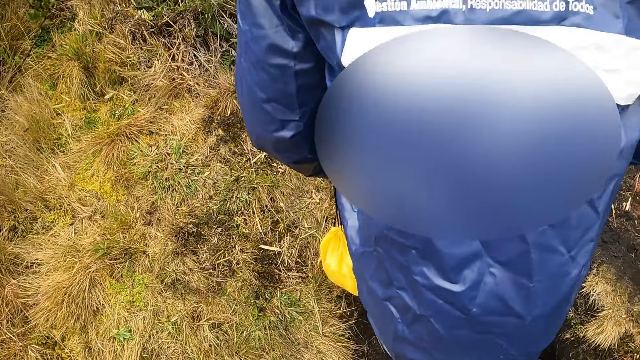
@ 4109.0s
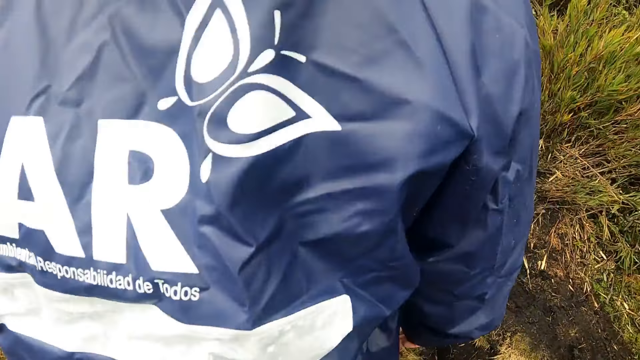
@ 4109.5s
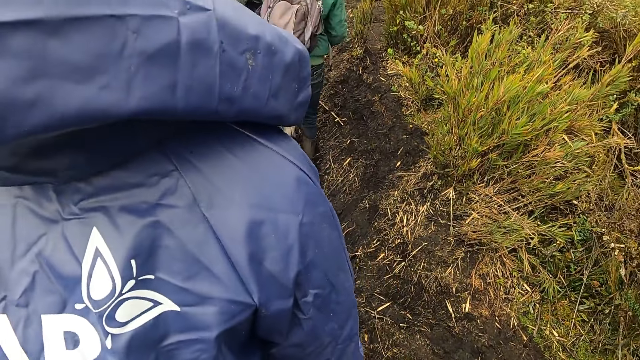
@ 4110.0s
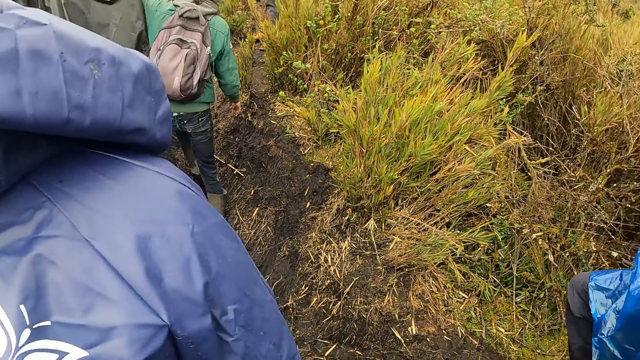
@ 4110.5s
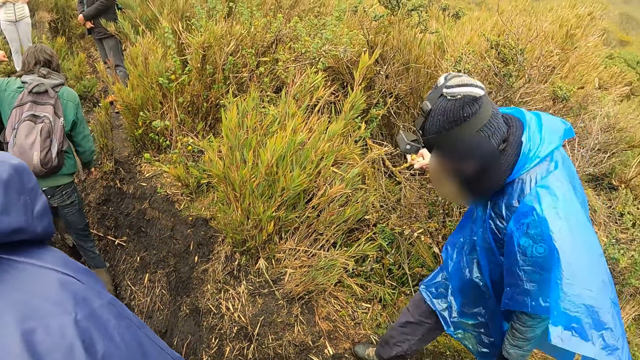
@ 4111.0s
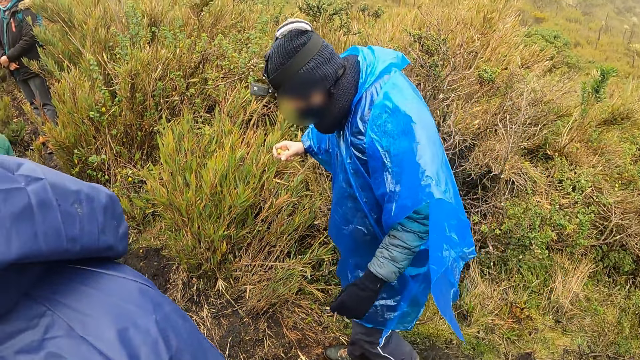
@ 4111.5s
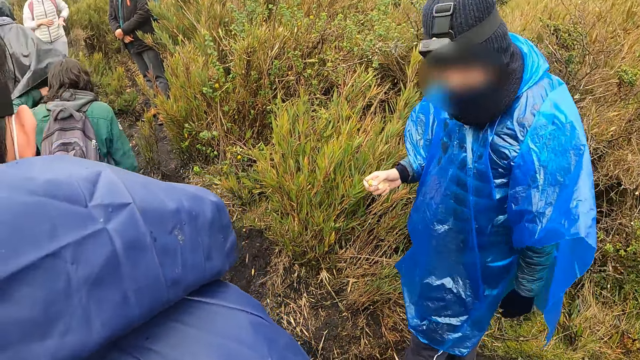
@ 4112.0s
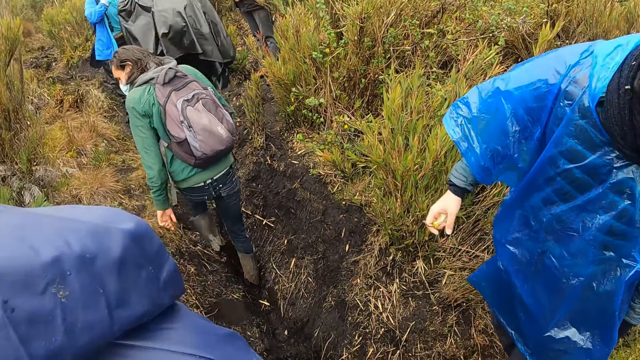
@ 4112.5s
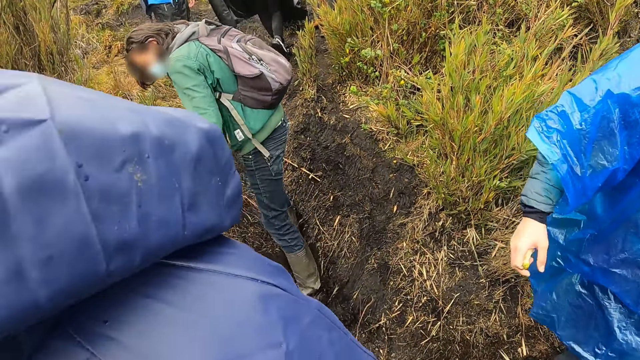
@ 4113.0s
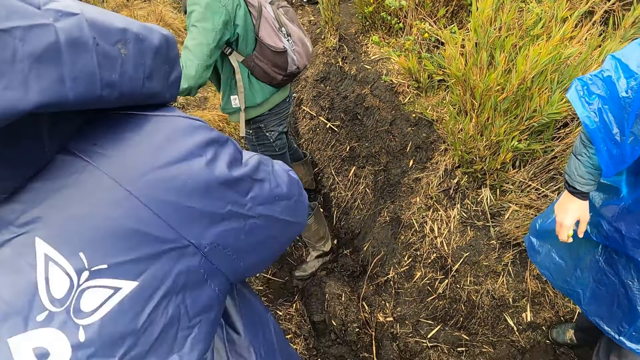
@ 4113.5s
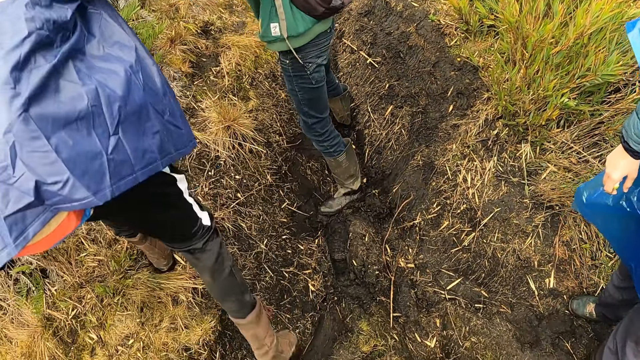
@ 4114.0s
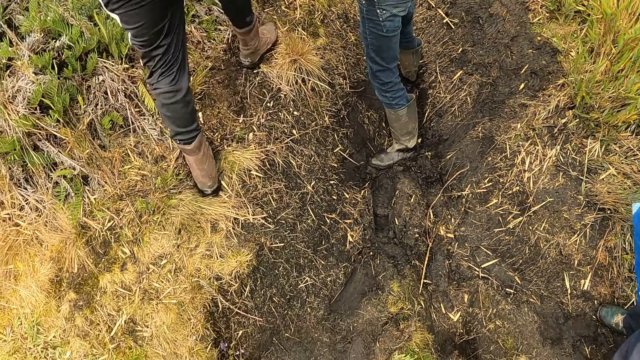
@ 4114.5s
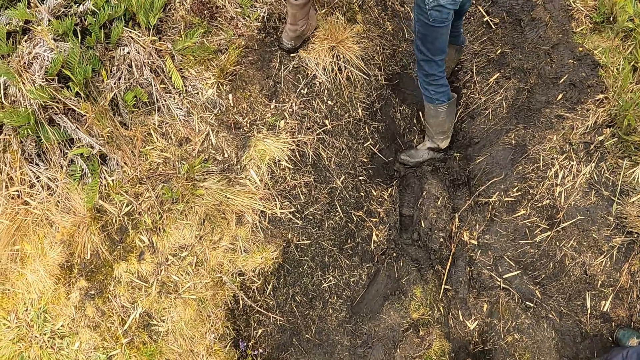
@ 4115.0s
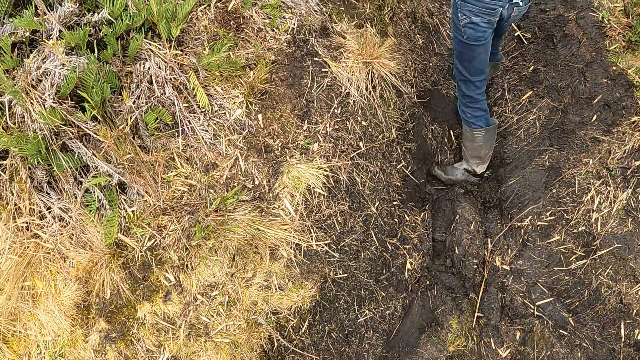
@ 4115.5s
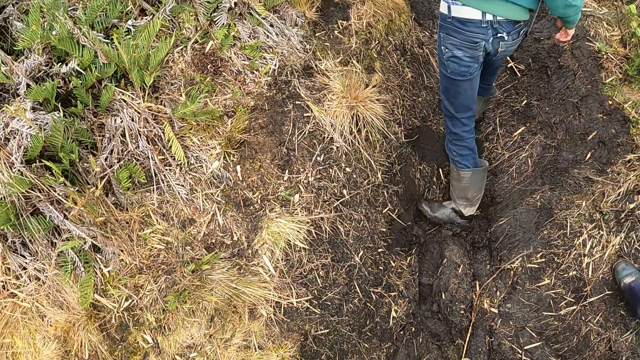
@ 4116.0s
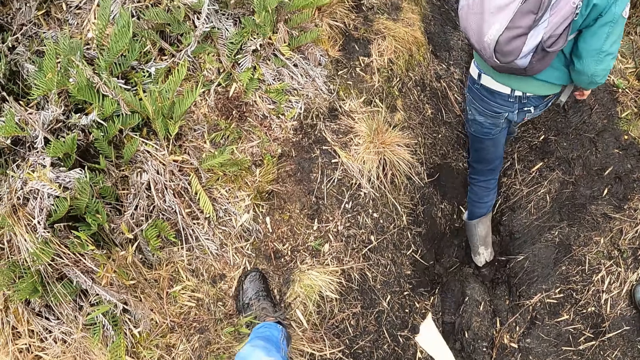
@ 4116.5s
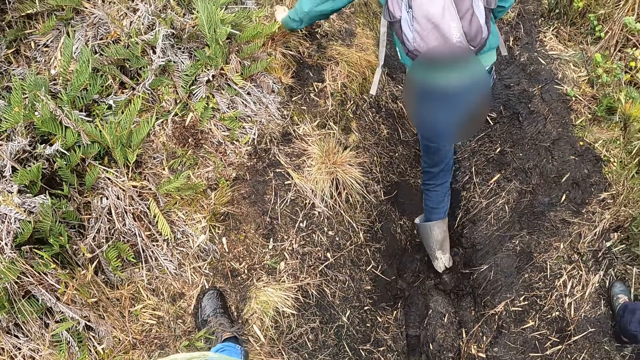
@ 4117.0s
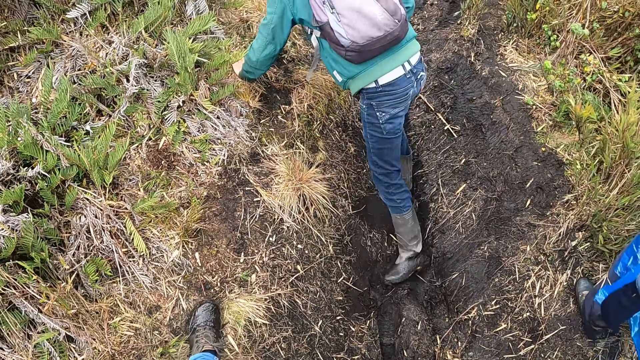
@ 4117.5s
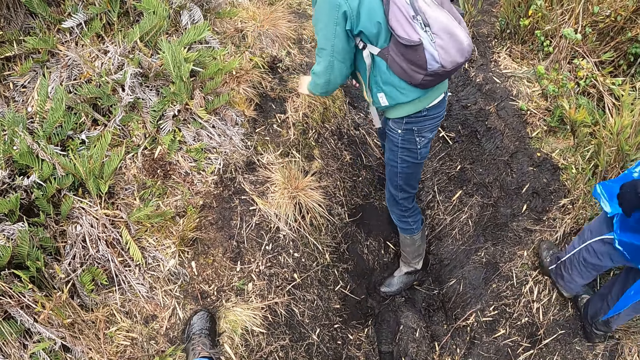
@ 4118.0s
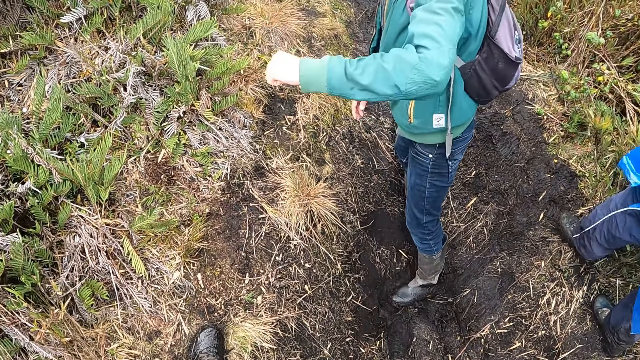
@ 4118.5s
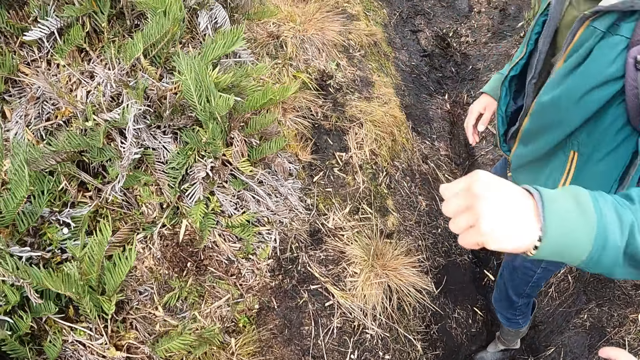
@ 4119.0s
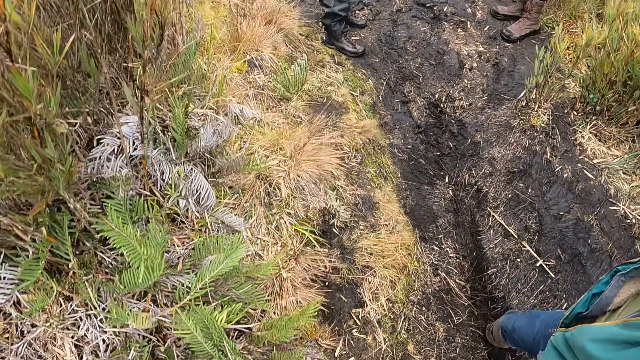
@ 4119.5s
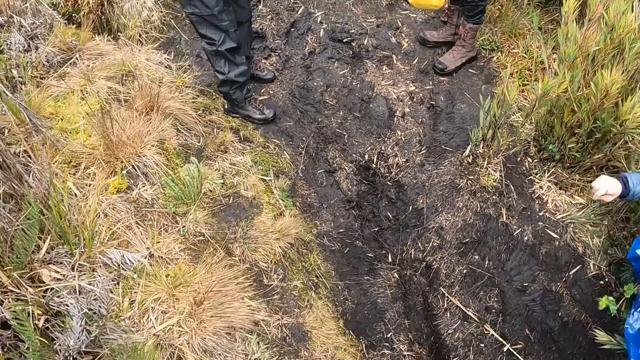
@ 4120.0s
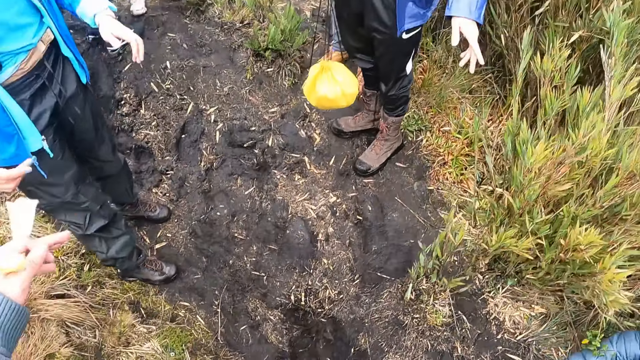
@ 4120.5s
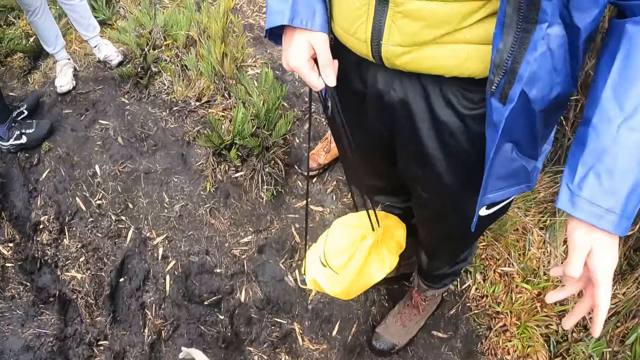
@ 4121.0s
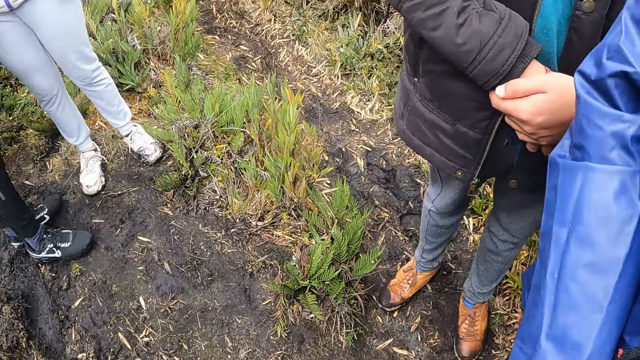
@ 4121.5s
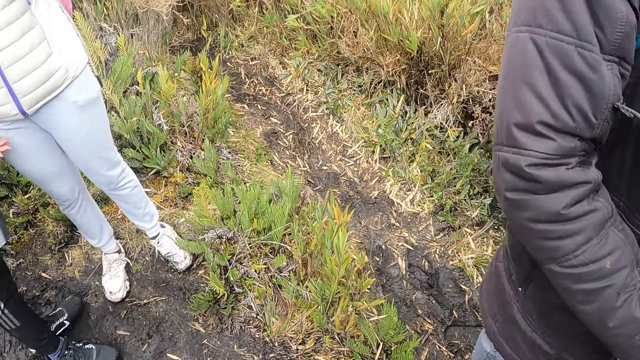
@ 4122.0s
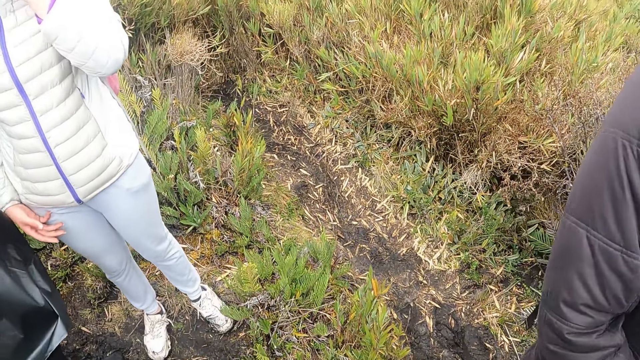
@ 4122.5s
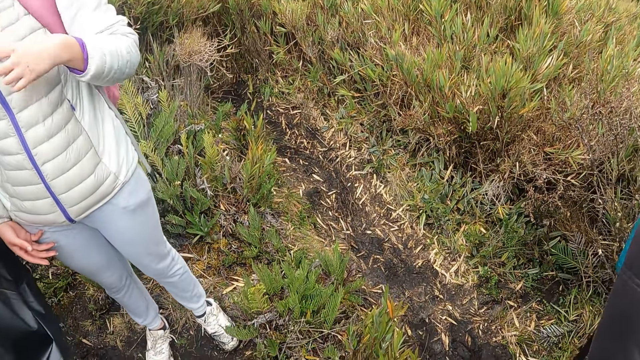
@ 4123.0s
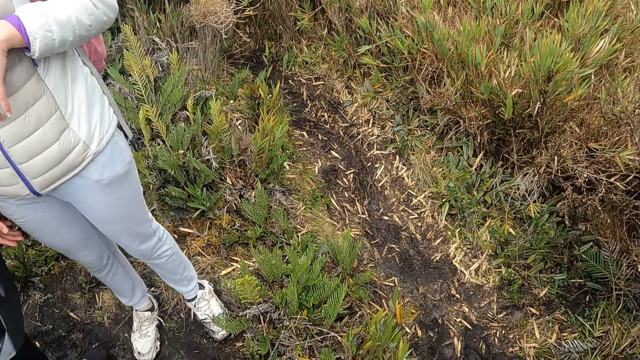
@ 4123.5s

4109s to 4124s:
The man walks down the pathway. A second man assists a third man up the pathway with his left arm. The third man walks down the pathway with his right hand on the second man's left arm, and holds the ground. The camera wearer walks down the pathway with his right hand on the second man's left arm.

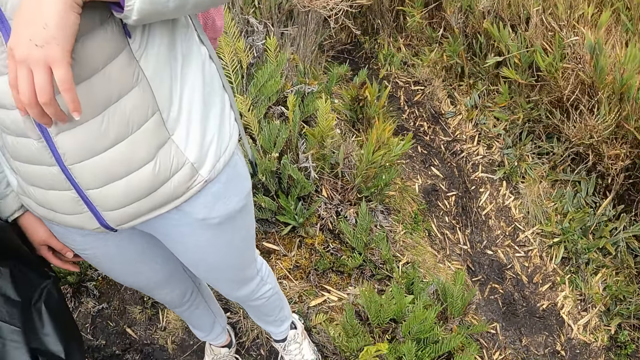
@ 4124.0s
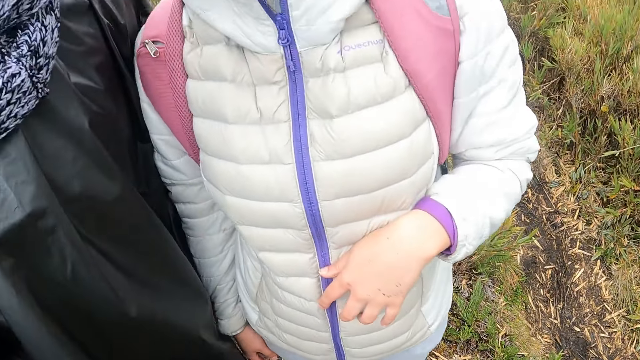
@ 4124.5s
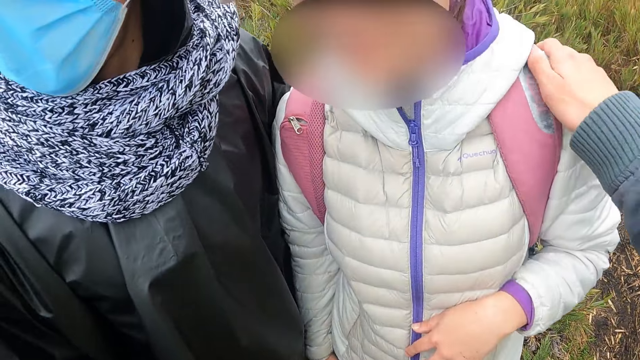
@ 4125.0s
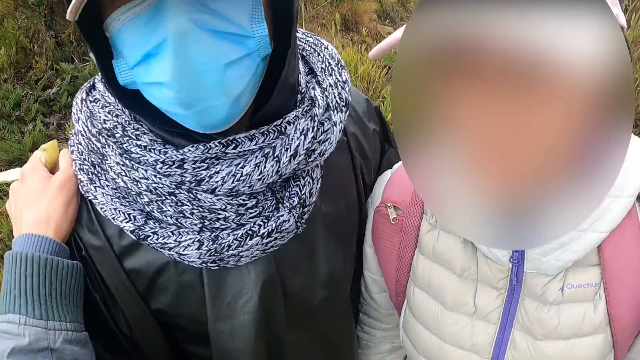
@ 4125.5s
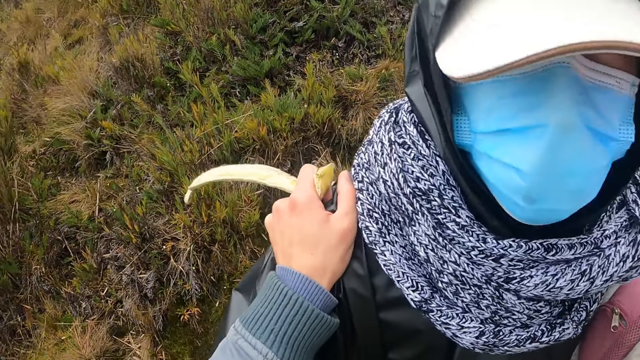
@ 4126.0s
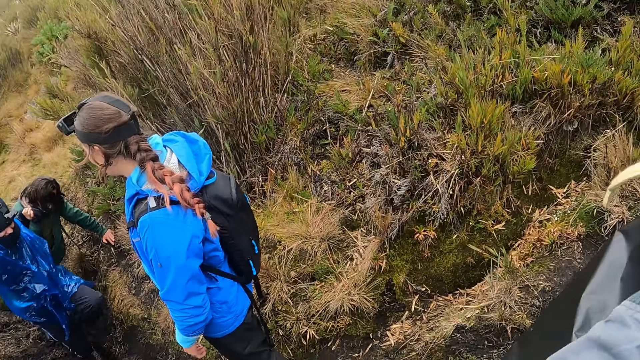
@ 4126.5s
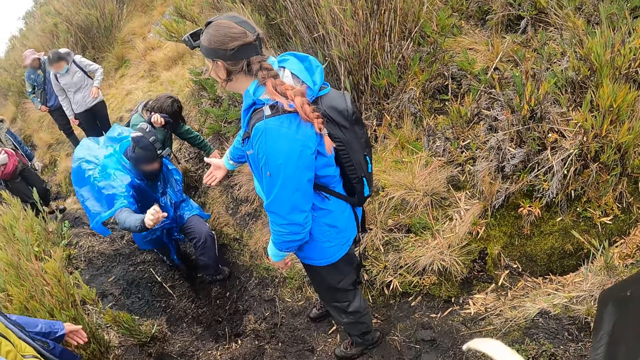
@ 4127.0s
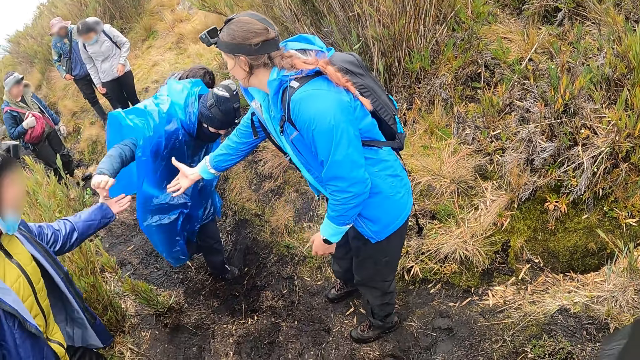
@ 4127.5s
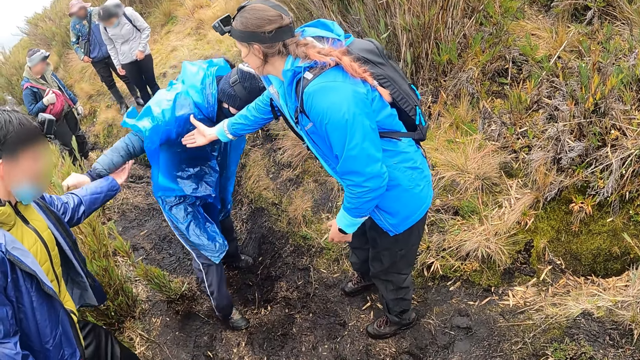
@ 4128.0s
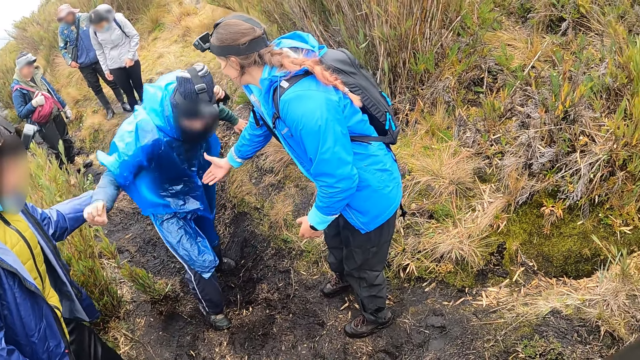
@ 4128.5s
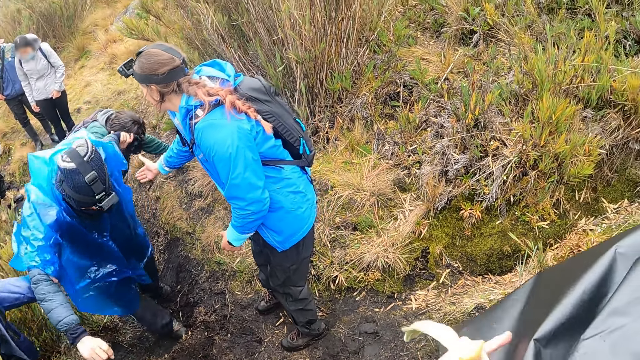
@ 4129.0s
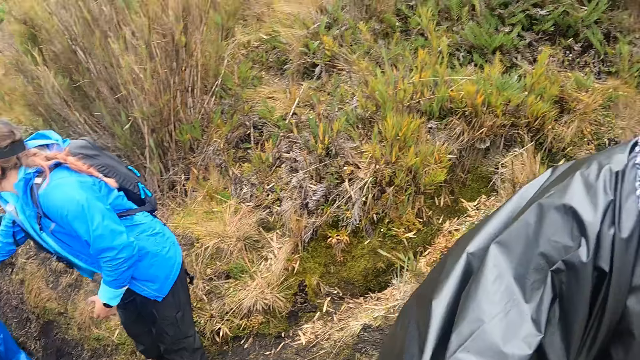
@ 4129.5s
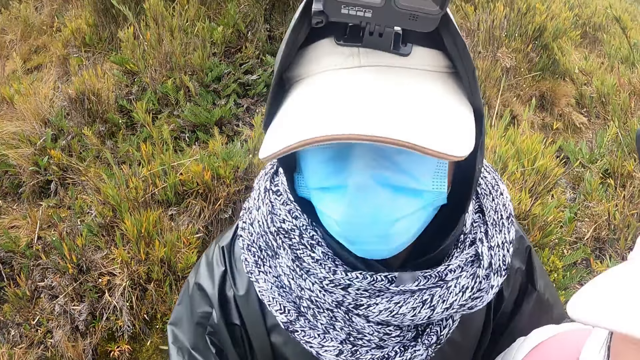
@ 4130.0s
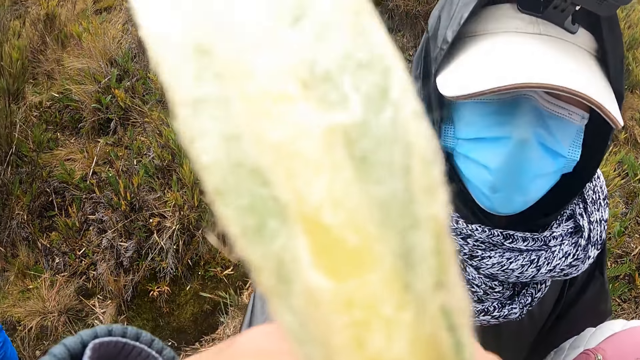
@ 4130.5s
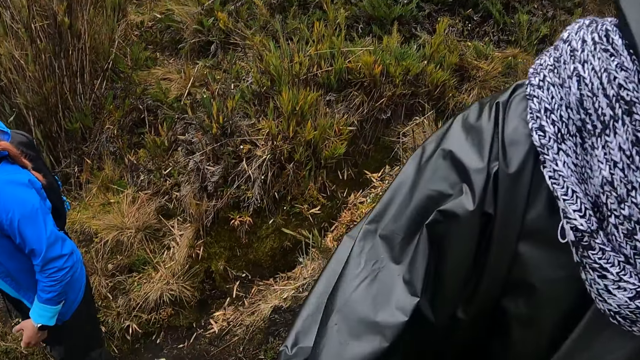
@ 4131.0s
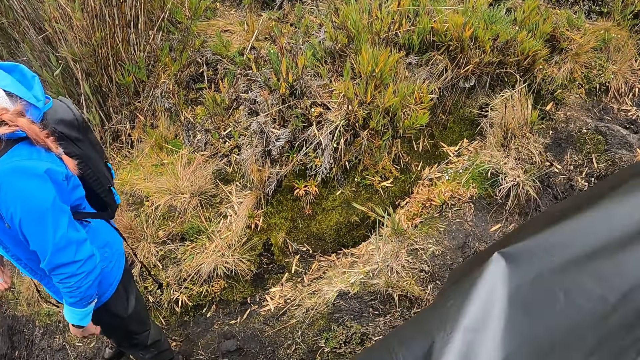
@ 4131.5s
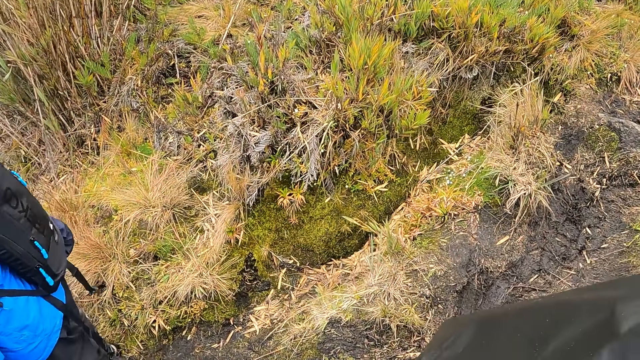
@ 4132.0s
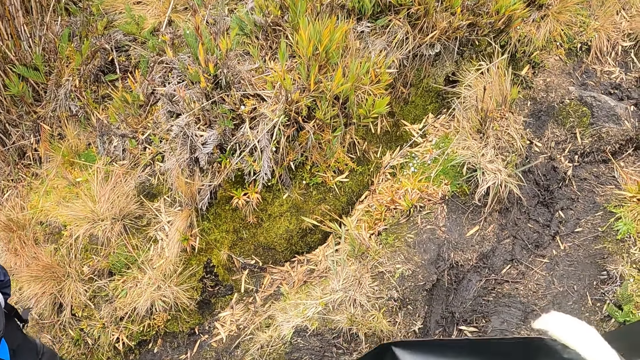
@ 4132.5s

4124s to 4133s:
The camera wearer converses with his friends. He touches the man and a woman on their shoulders with his hands. Another woman stretches her right hand towards another man on the pathway. The second man walks up the pathway. A third man holds the second man's right hand with his left hand. The camera wearer converses with the second man on the pathway.
